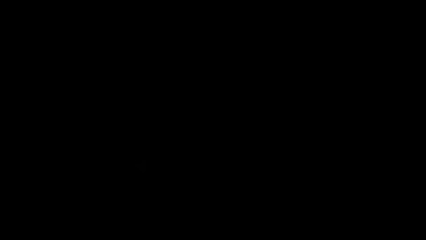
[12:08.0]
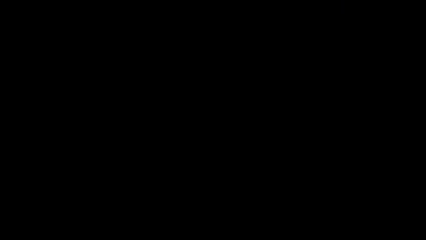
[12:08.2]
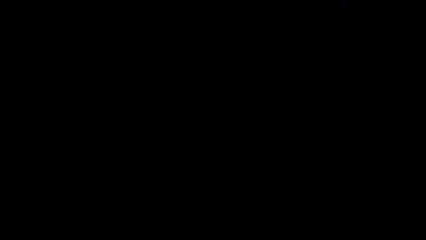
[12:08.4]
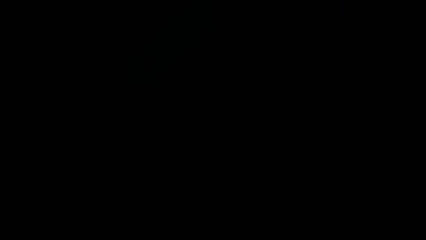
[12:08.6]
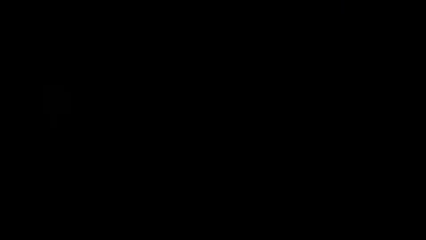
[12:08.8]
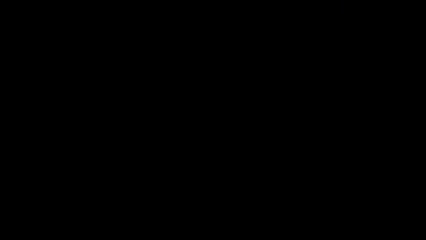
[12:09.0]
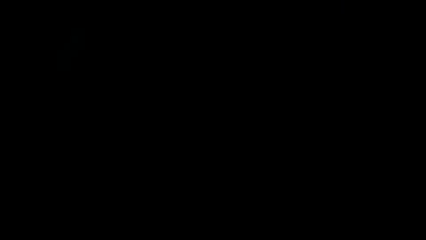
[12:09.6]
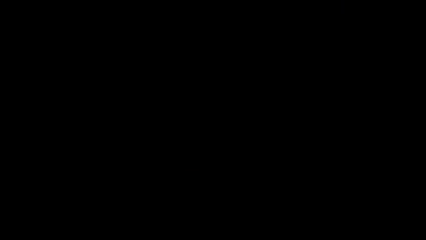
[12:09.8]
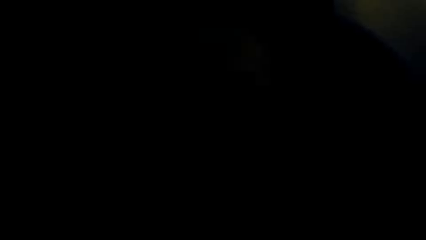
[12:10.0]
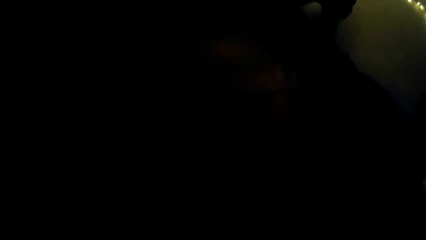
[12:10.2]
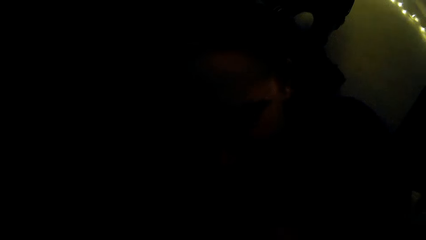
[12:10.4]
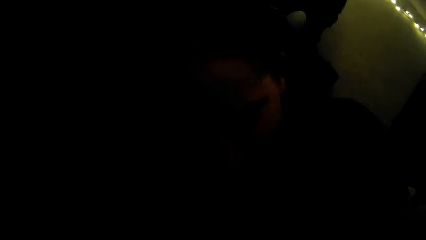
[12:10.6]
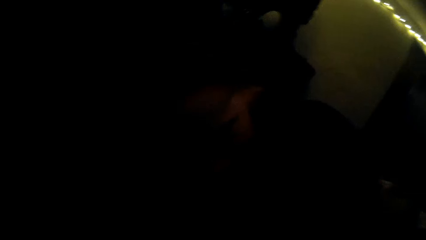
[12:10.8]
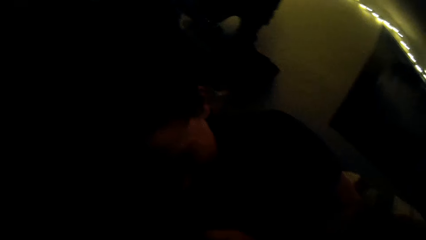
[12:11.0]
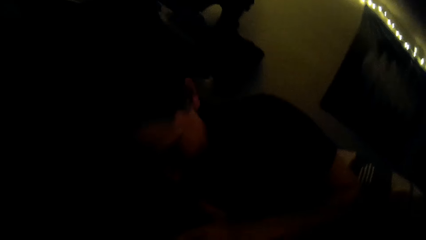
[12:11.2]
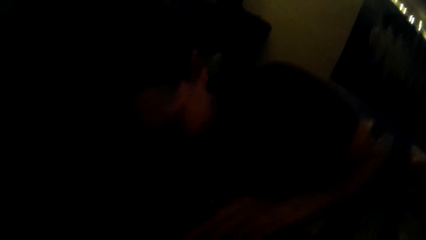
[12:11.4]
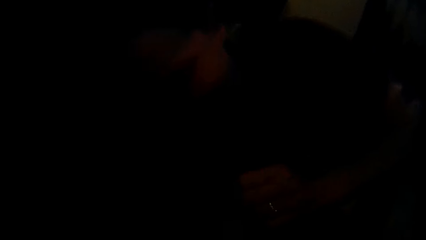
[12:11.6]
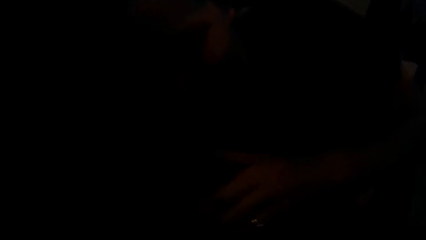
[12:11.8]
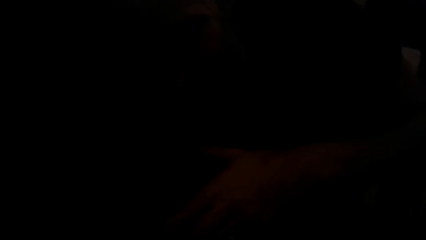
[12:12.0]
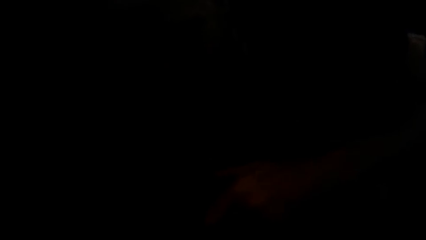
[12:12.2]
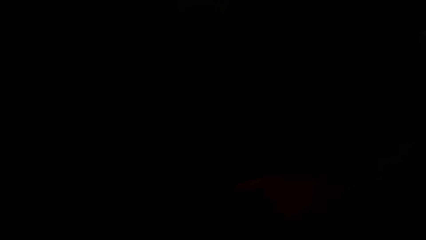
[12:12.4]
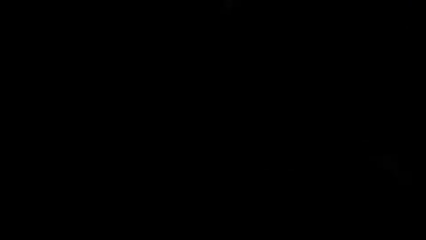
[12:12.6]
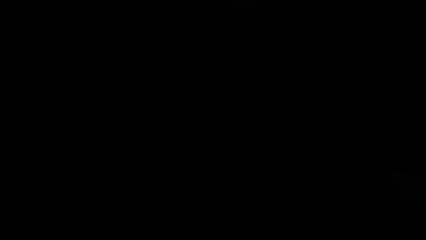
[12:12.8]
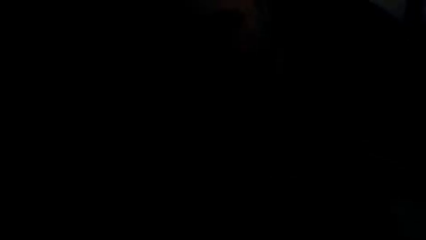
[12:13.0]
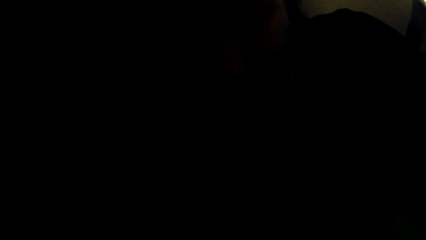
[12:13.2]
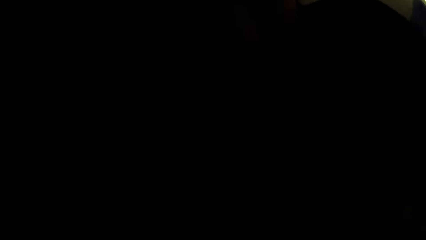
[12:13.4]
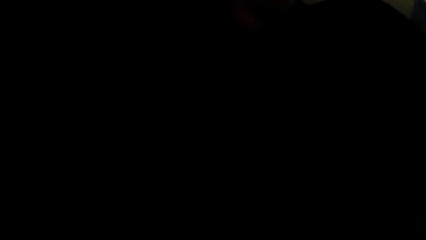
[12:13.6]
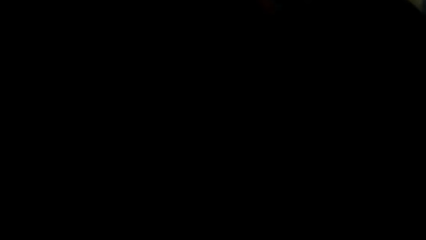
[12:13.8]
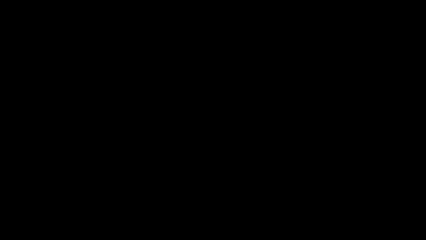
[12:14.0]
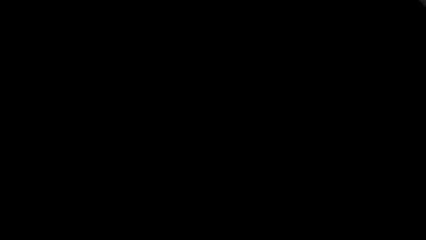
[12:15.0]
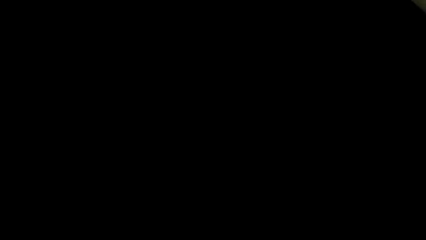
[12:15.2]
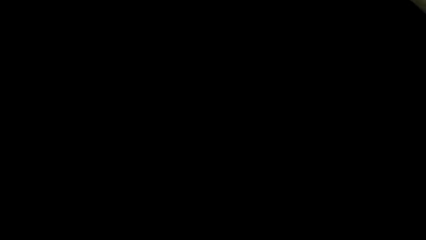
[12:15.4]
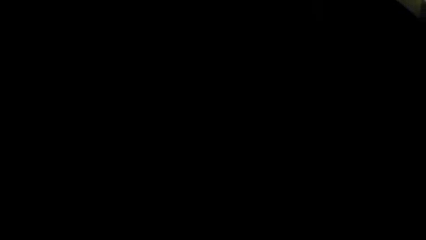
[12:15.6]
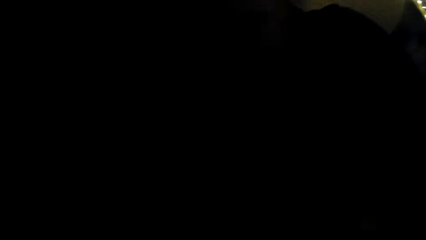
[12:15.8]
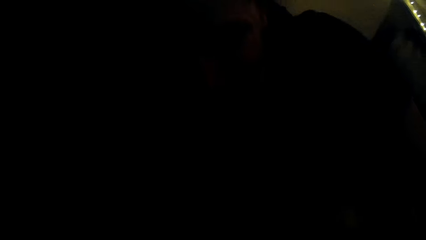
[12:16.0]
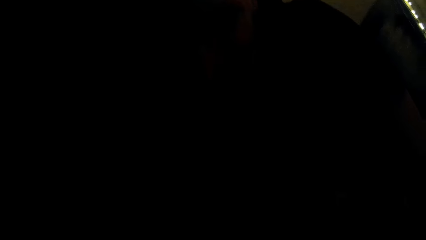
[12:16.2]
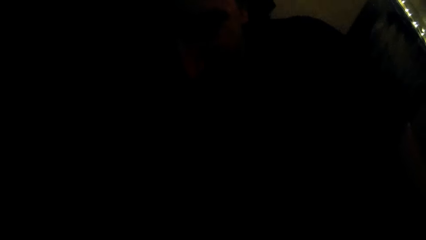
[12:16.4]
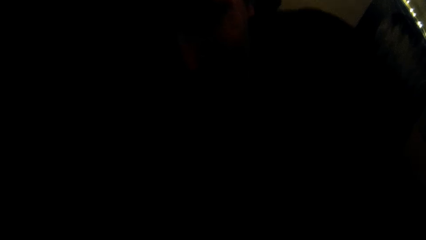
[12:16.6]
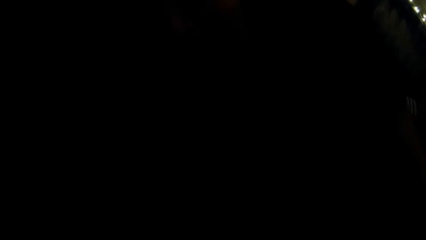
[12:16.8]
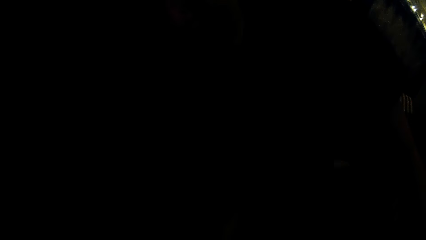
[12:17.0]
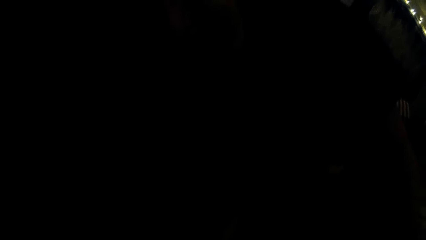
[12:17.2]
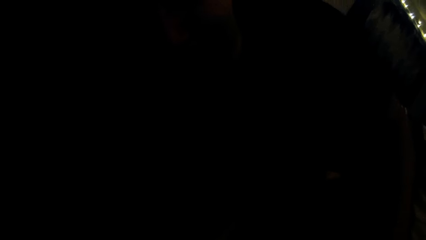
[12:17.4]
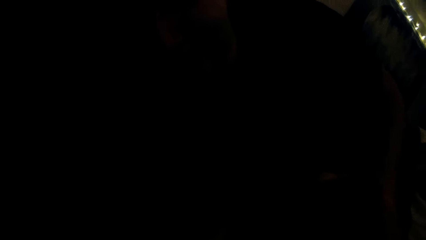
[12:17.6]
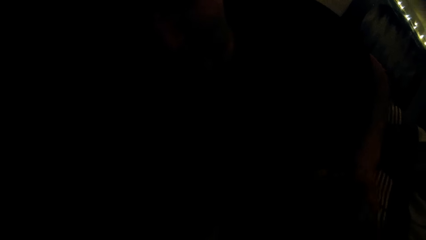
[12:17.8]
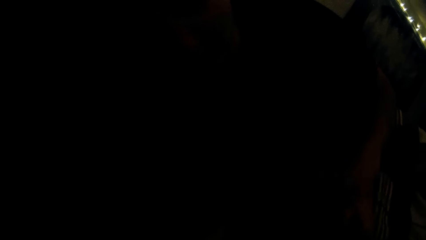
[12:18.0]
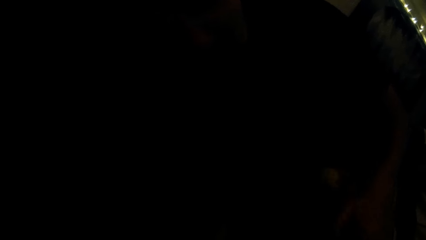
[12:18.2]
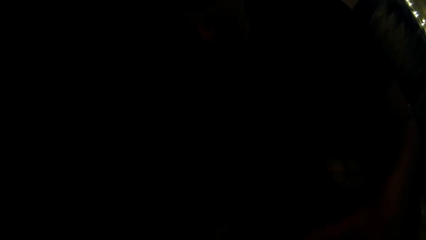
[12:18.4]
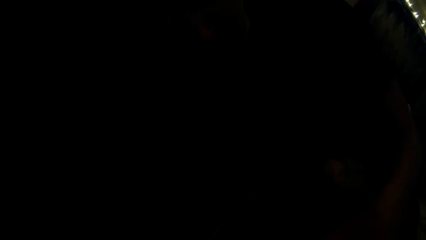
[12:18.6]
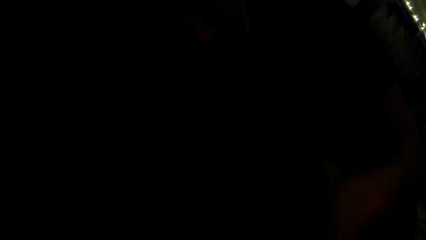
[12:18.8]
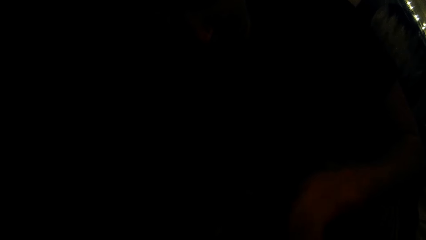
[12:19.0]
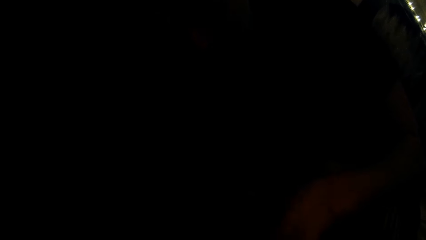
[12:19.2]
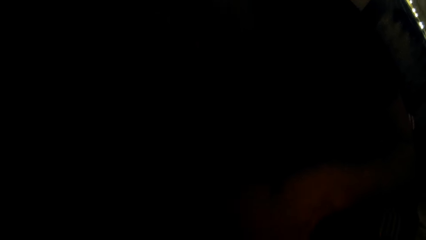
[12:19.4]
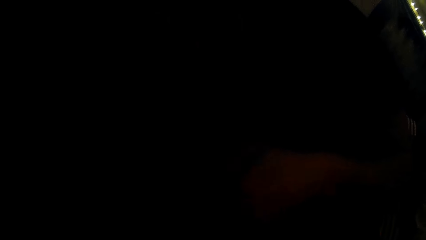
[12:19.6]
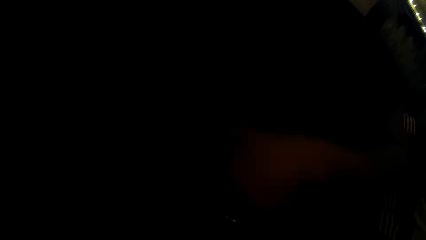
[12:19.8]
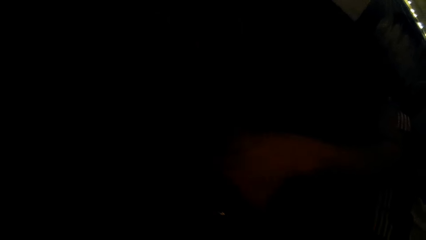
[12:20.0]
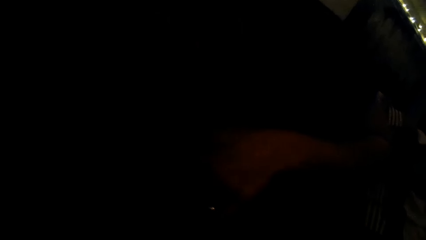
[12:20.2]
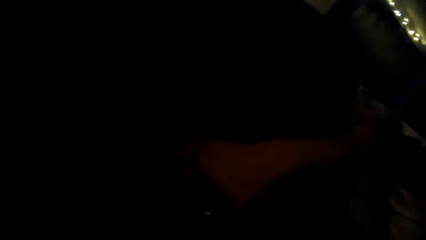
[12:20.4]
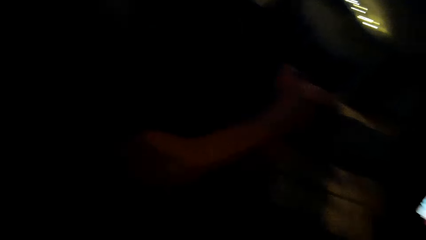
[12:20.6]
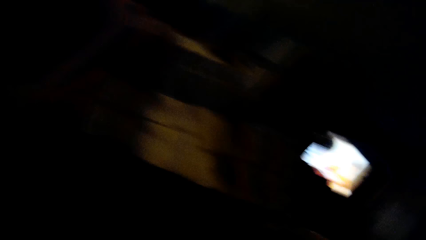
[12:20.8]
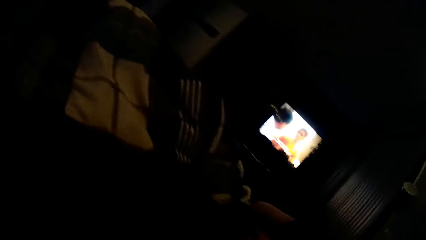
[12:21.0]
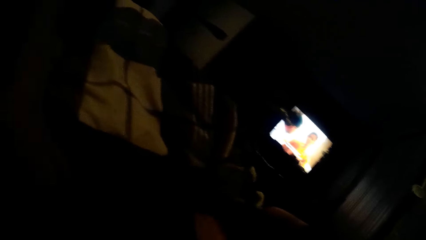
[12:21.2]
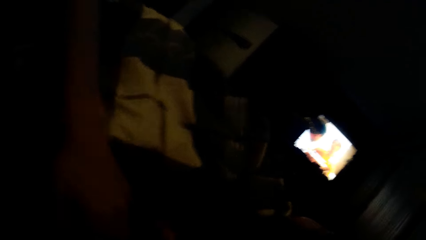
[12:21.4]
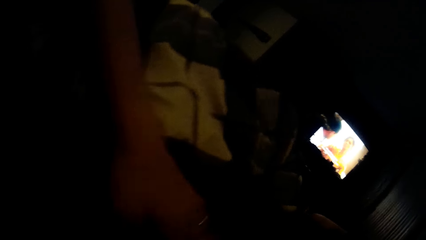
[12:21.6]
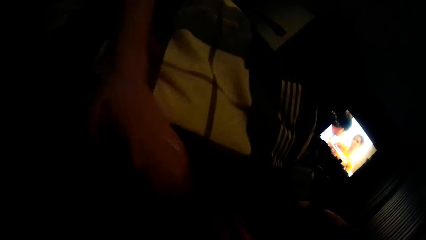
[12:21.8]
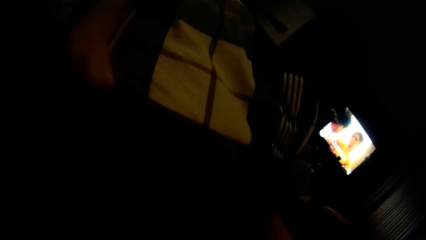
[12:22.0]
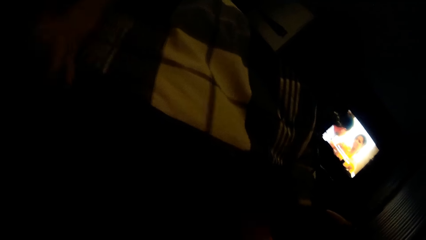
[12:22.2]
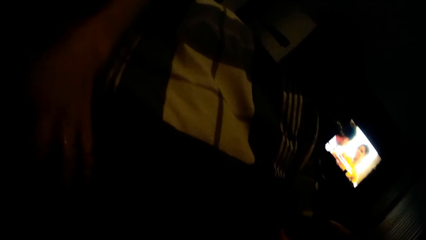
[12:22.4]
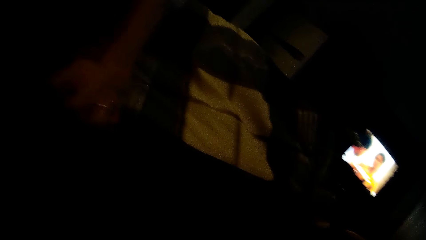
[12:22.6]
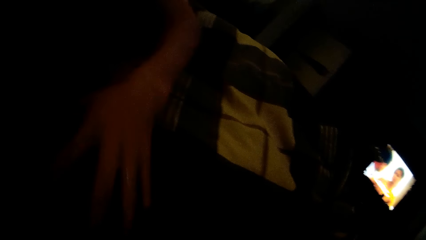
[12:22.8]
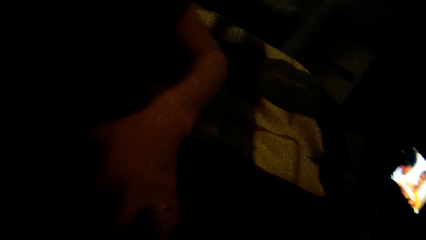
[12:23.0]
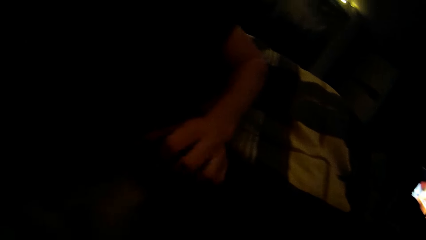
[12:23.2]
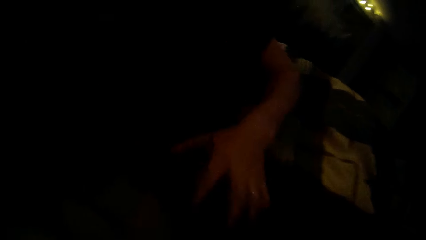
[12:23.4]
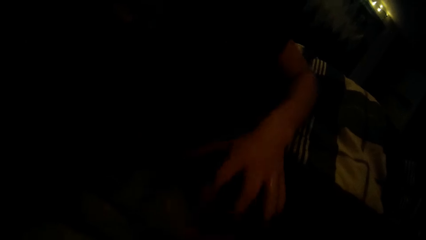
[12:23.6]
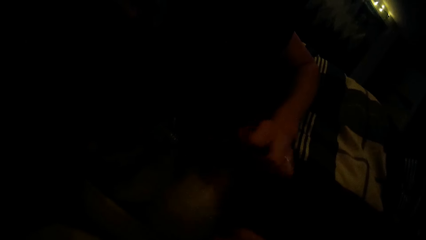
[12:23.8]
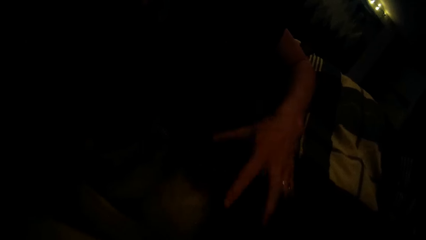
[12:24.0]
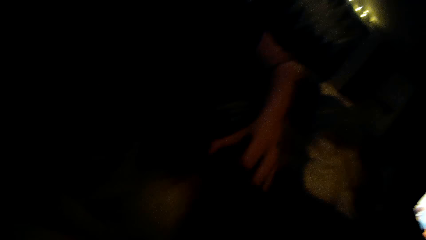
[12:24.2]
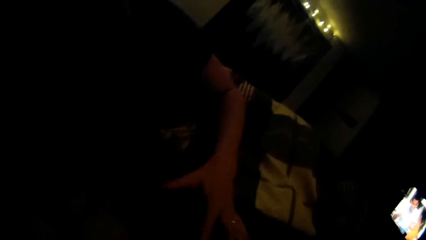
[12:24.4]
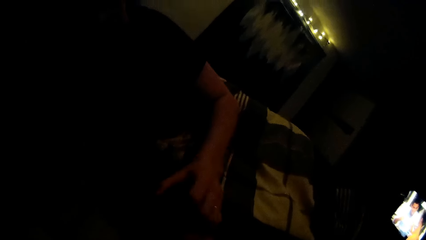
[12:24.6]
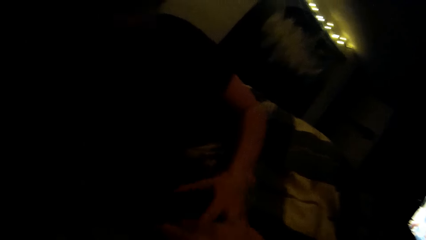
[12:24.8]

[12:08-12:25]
A lady pats a dog with a hand. The lady looks around a room. The lady pats the dog with a hand. The lady plays with the dog. The camera wearer adjusts a piece of cloth on a bed.
